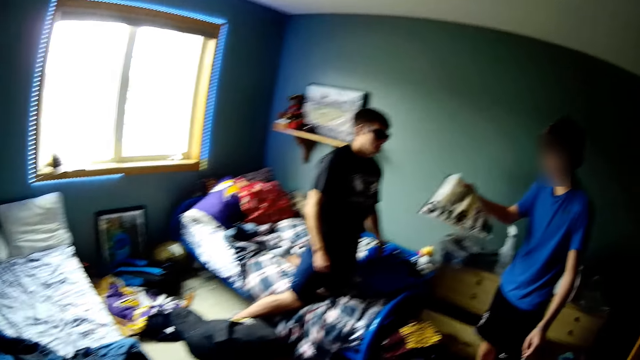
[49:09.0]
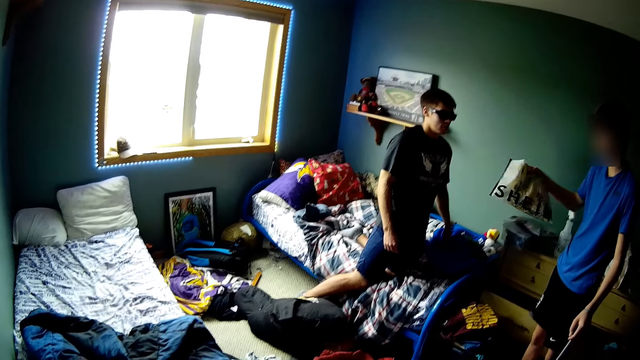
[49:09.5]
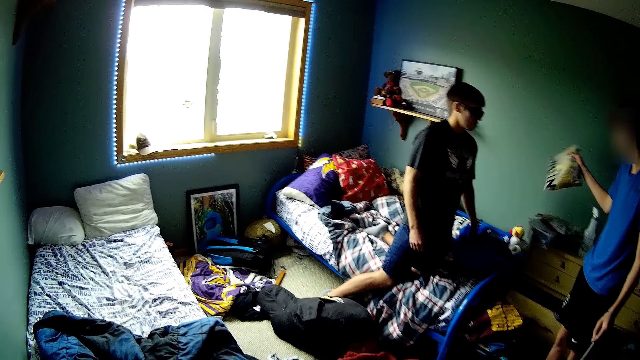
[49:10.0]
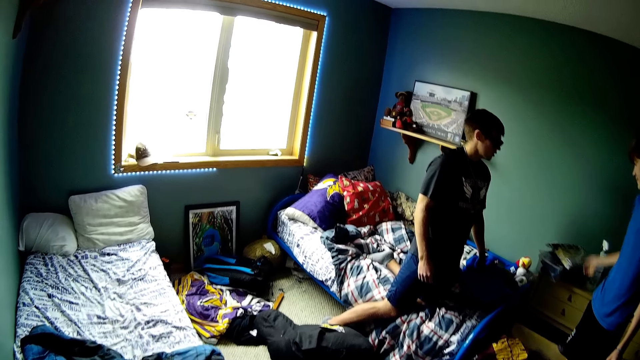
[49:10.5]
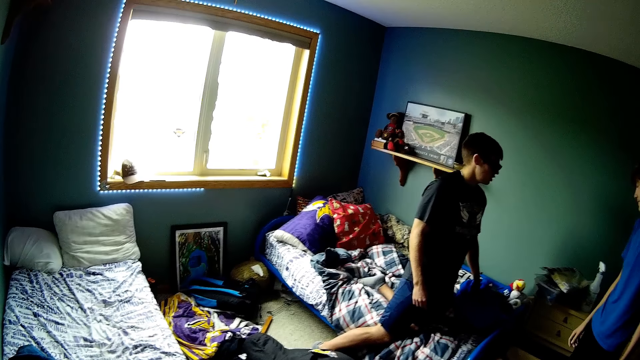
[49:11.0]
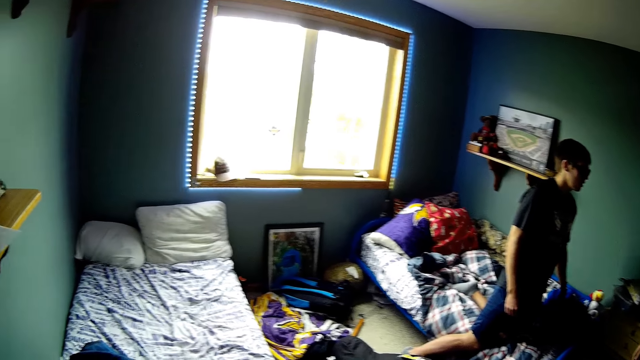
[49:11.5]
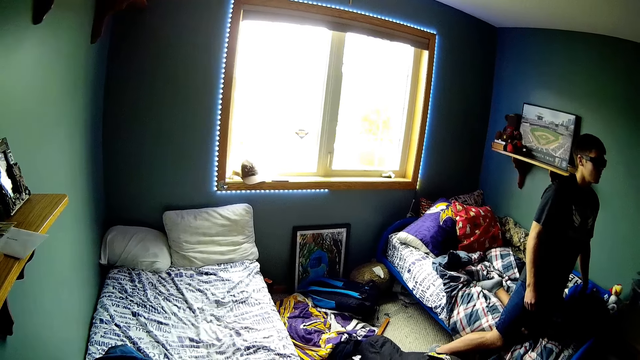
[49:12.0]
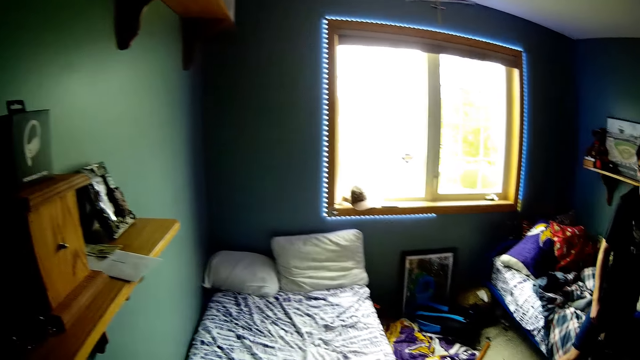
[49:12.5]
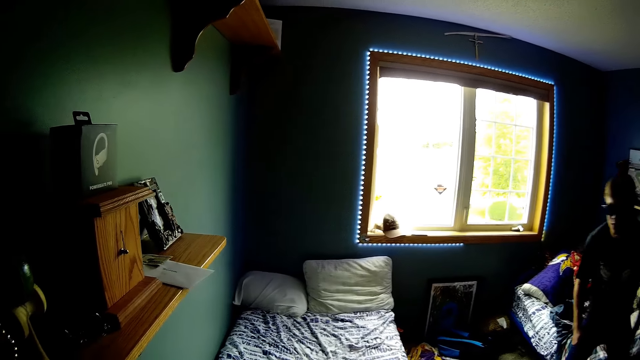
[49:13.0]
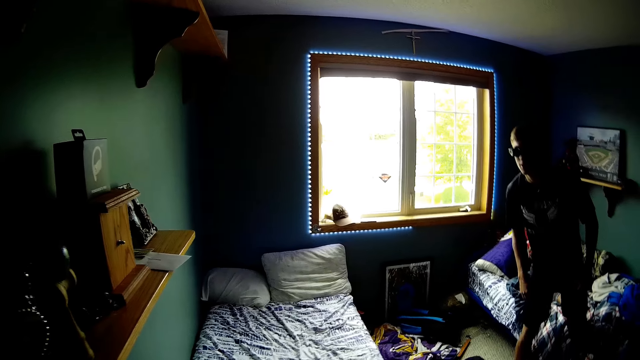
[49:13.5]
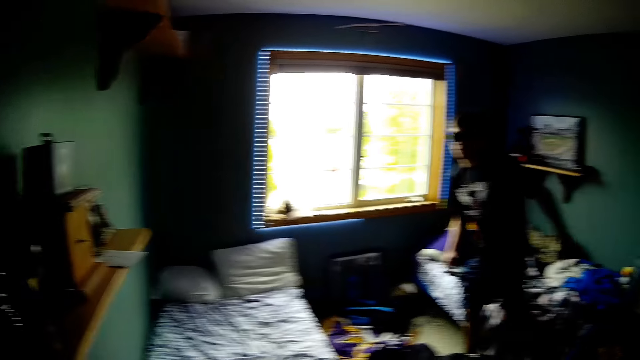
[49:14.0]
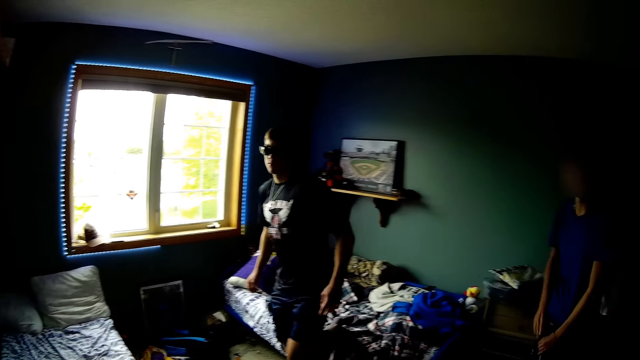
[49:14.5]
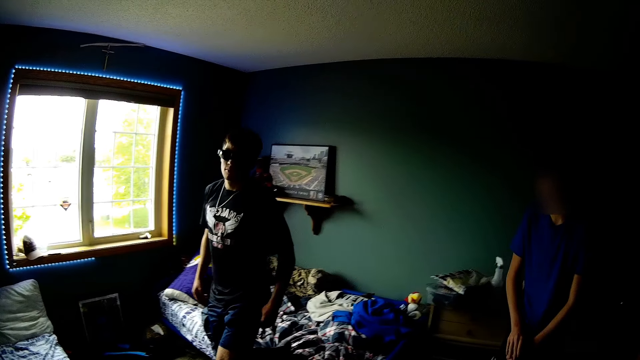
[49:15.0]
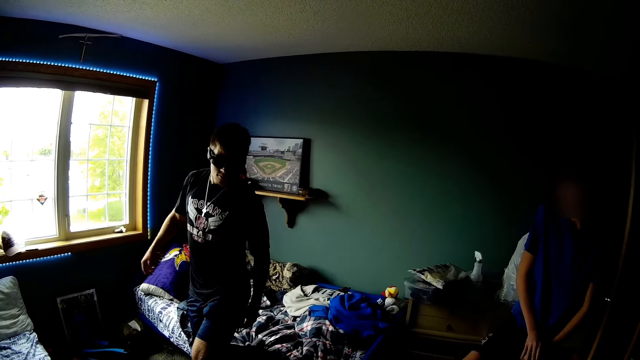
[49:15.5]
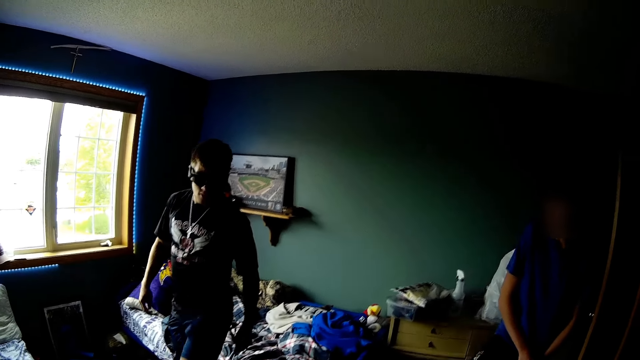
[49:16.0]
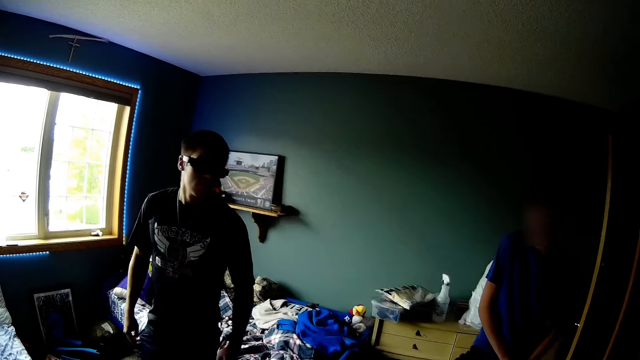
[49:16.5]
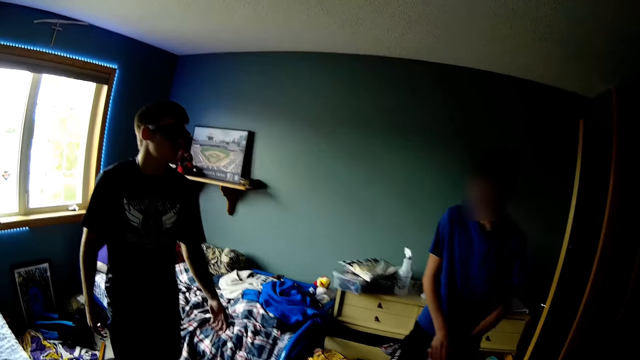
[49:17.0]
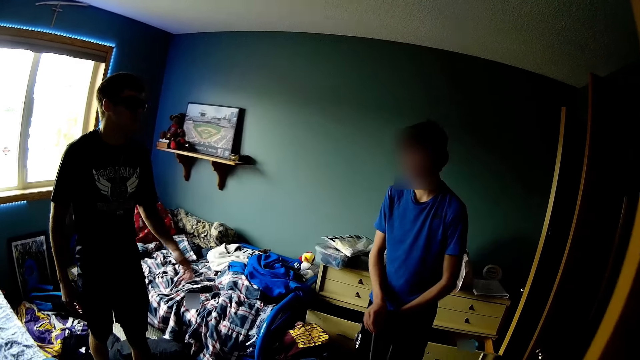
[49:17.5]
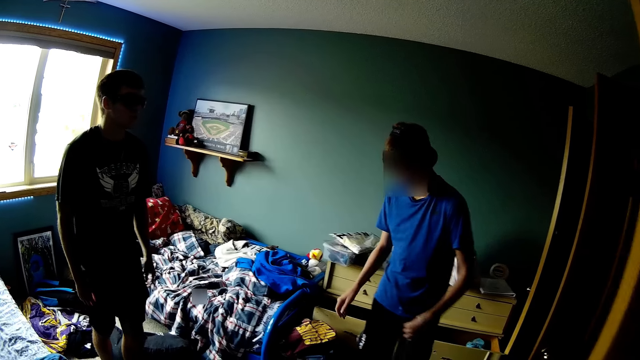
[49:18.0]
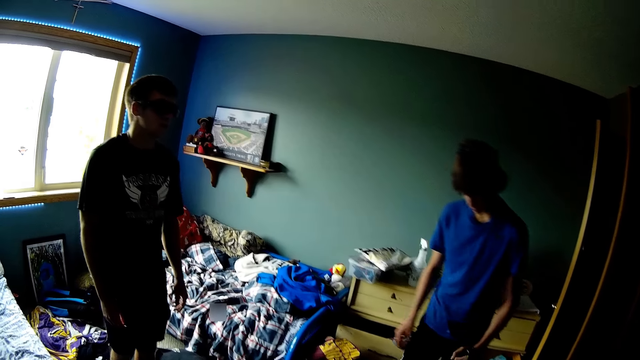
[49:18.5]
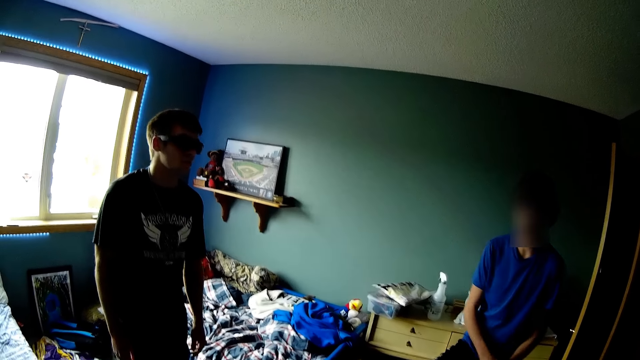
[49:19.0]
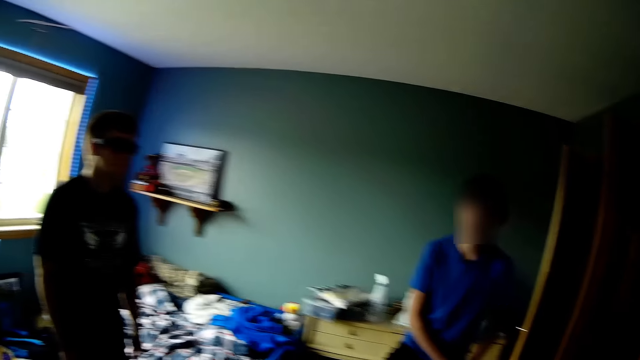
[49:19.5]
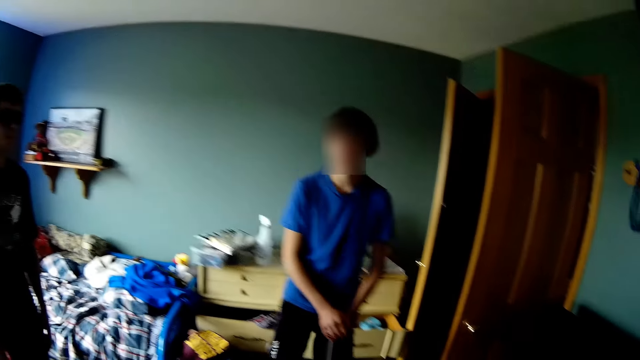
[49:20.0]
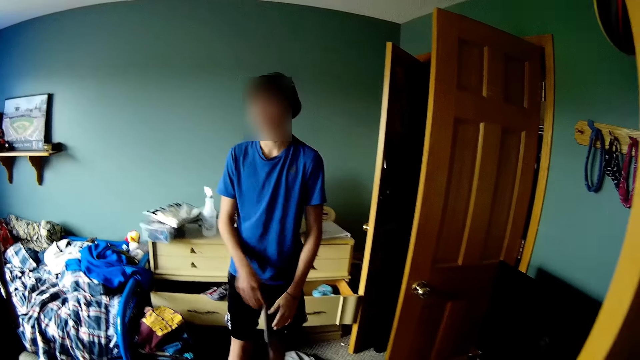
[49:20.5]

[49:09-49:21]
The camera wearer looks around. They interact with the teen and the man. They talk to the man.

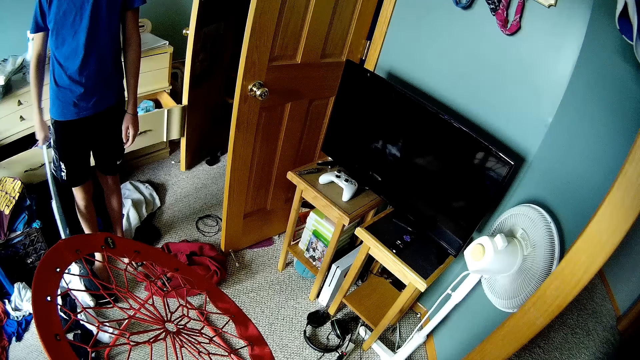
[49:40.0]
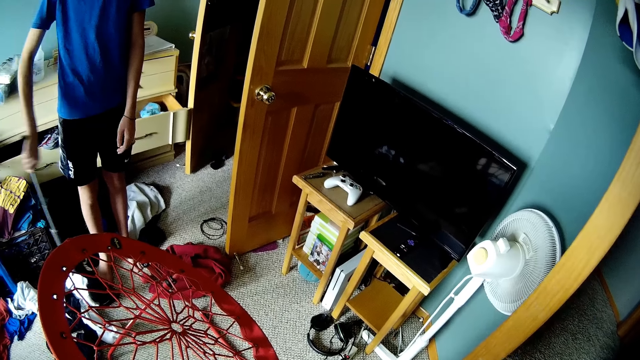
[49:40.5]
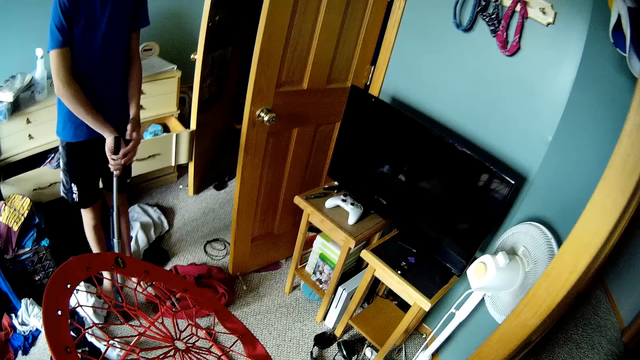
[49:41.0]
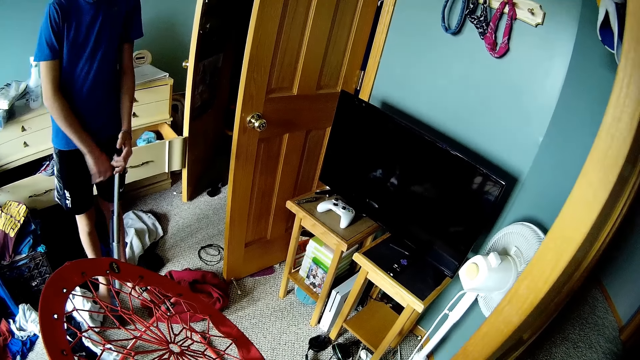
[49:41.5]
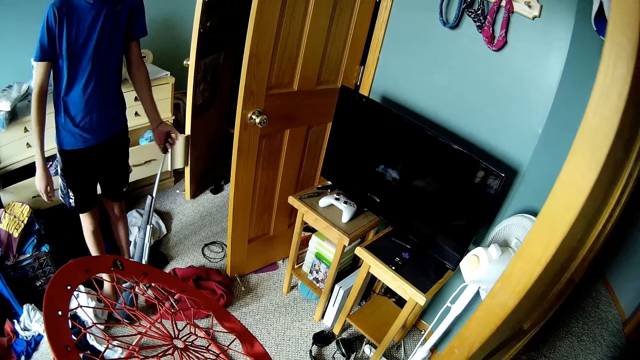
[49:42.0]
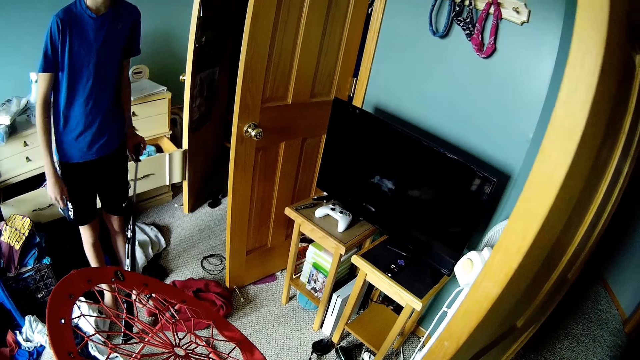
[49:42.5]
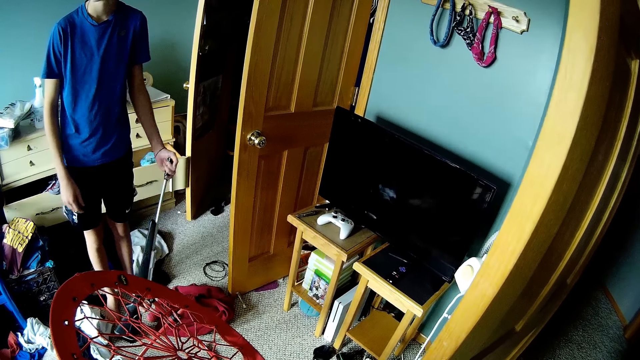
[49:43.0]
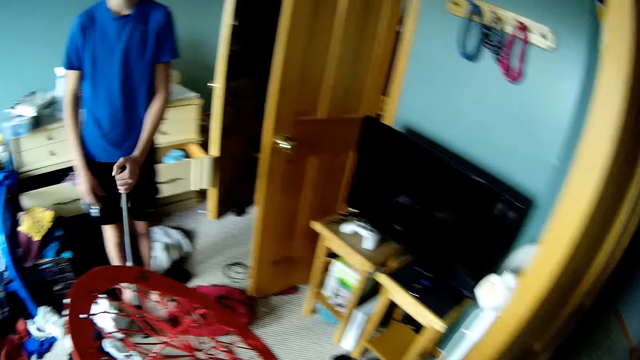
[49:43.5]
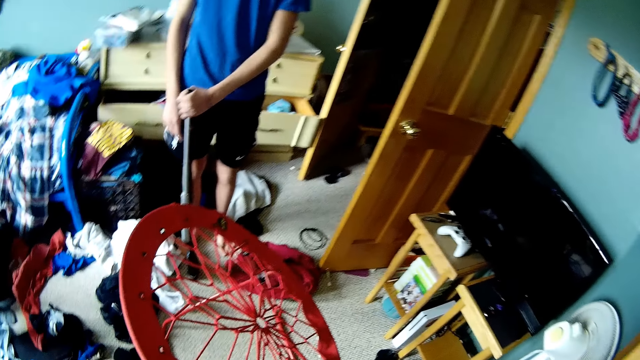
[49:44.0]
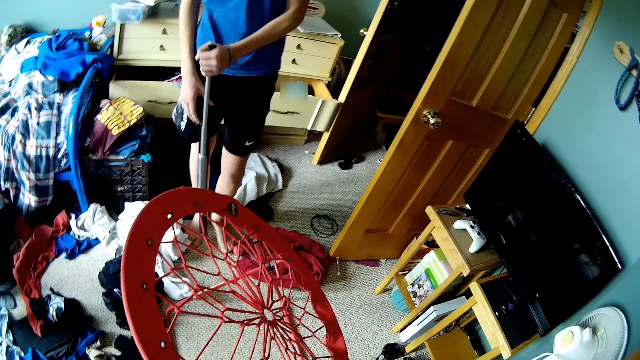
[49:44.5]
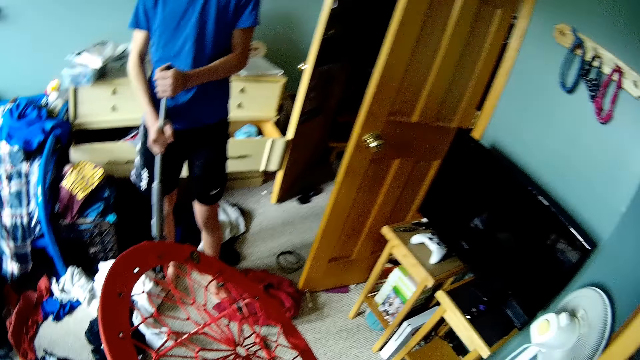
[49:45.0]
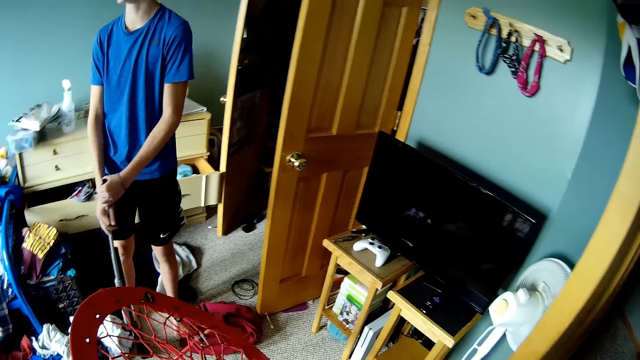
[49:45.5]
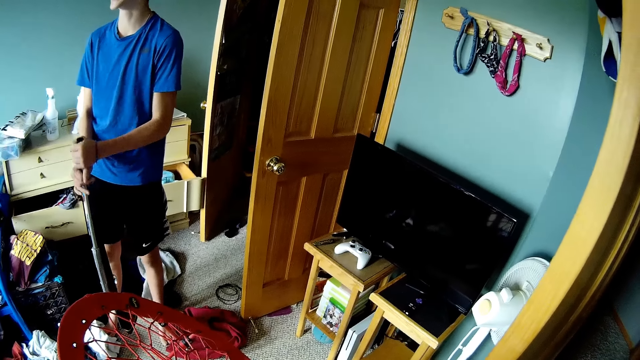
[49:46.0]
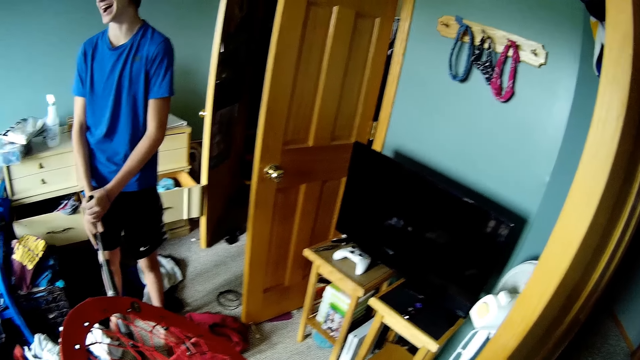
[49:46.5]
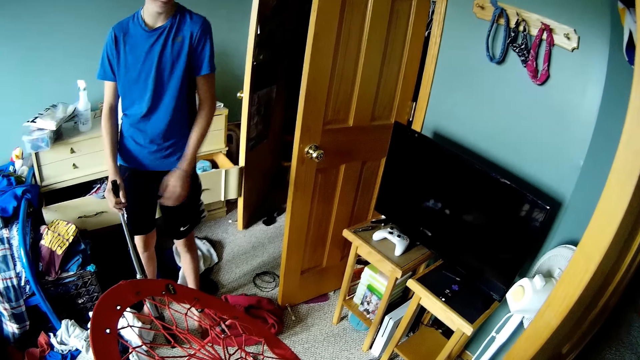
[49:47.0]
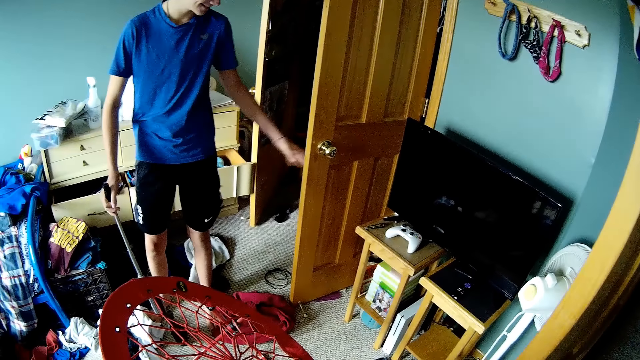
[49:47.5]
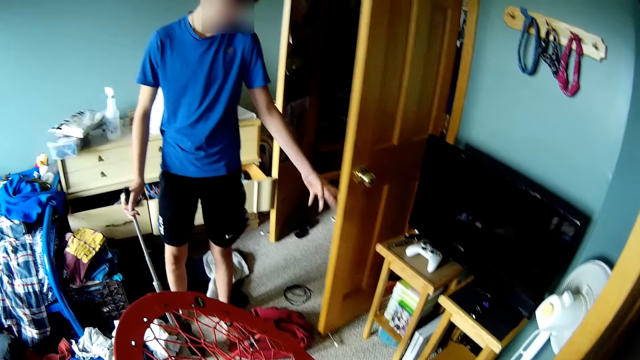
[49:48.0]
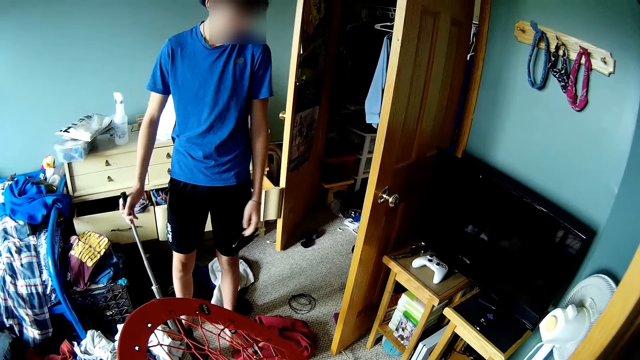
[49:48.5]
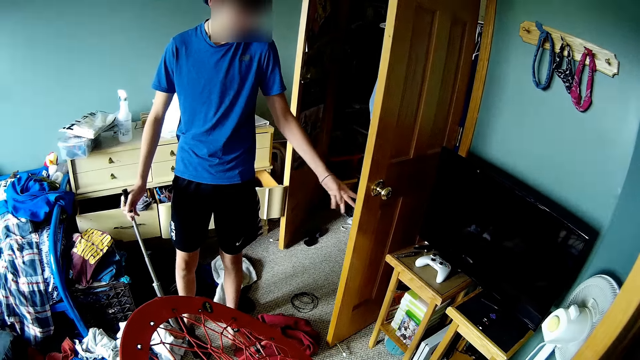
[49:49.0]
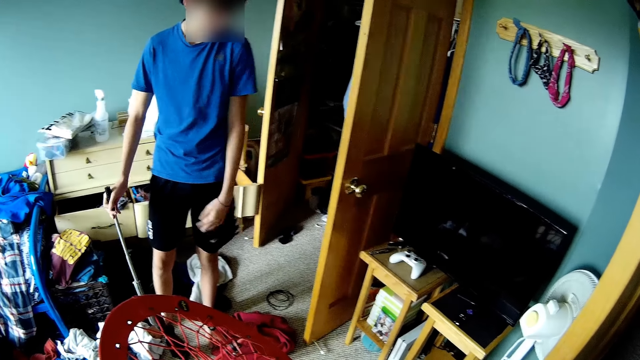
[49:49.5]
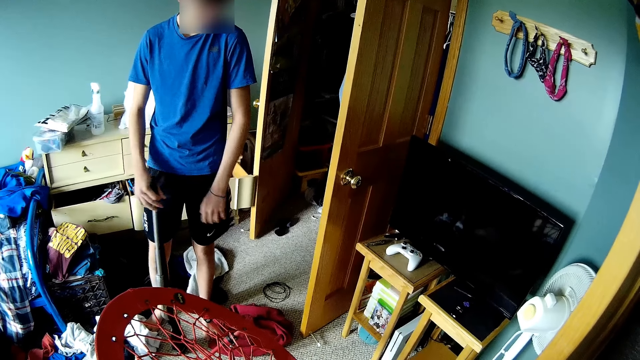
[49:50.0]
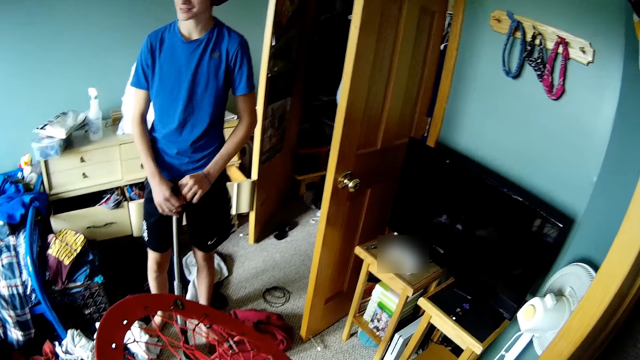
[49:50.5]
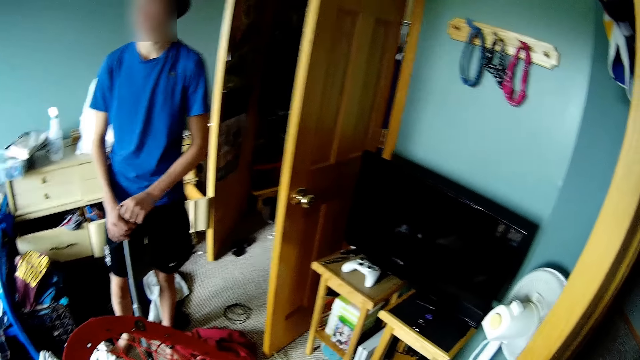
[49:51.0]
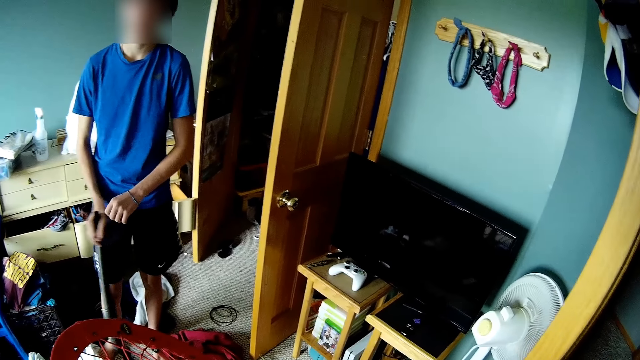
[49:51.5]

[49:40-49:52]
The camera wearer looks around. A man converses with the camera wearer. The man pushes a door. The camera wearer converses with the man and another man. Another man looks at the first man.
